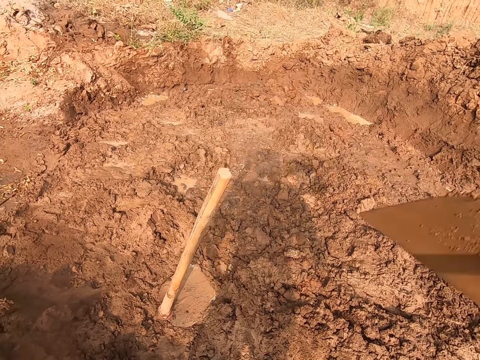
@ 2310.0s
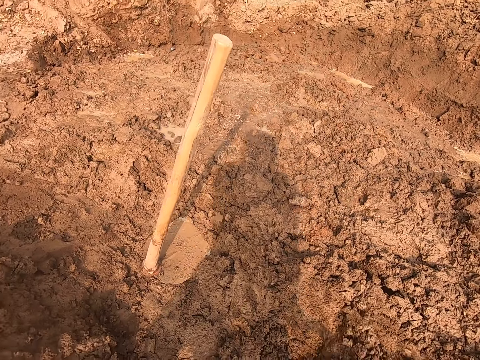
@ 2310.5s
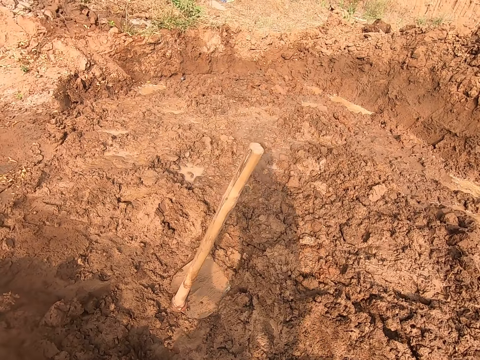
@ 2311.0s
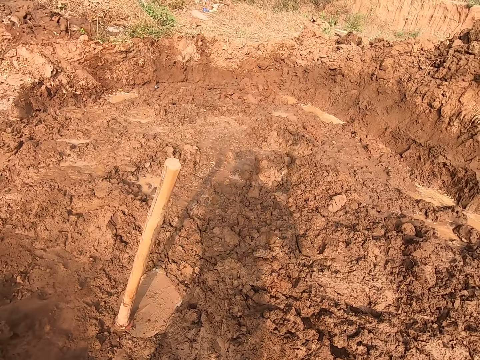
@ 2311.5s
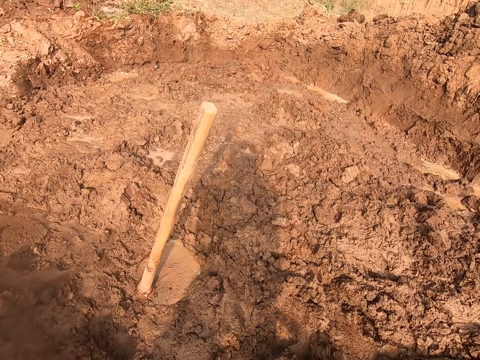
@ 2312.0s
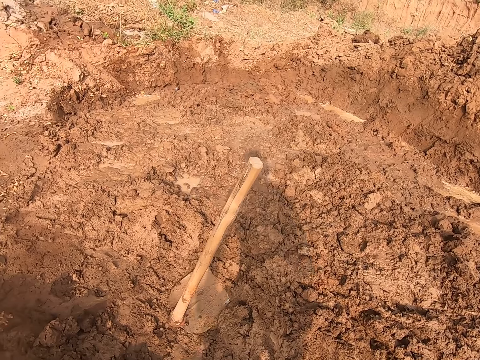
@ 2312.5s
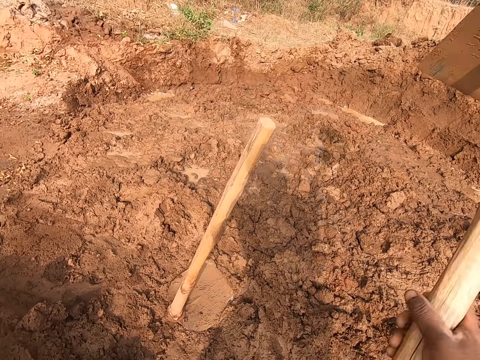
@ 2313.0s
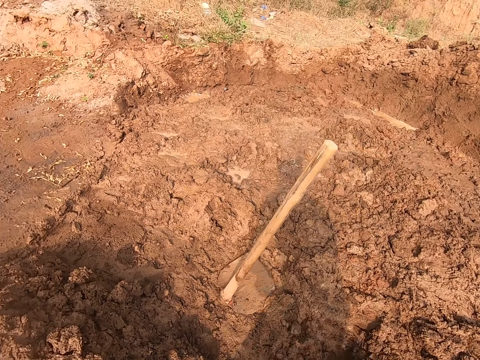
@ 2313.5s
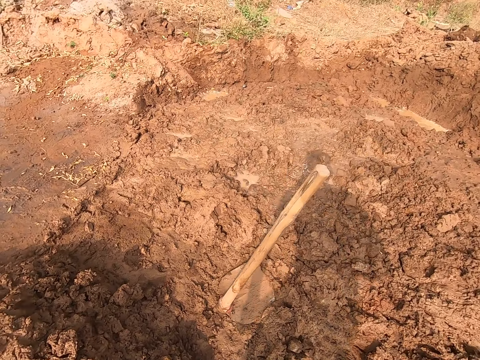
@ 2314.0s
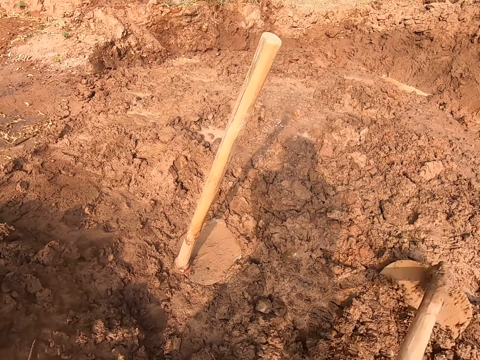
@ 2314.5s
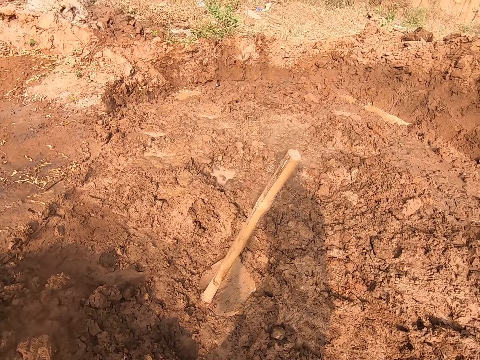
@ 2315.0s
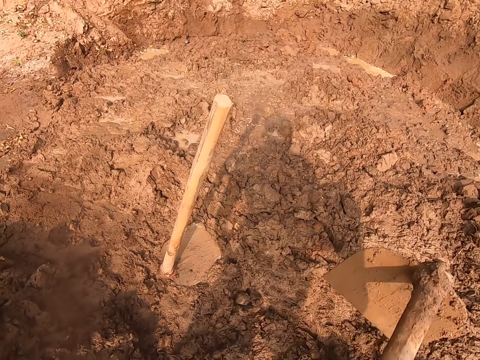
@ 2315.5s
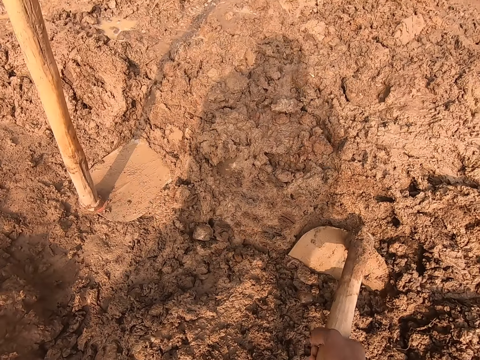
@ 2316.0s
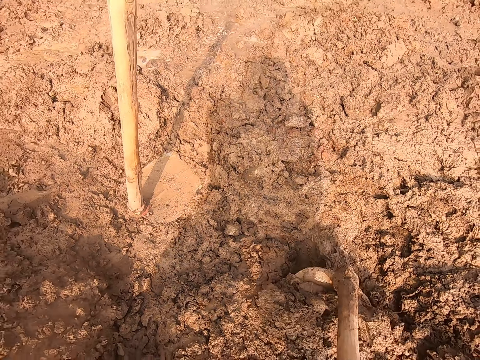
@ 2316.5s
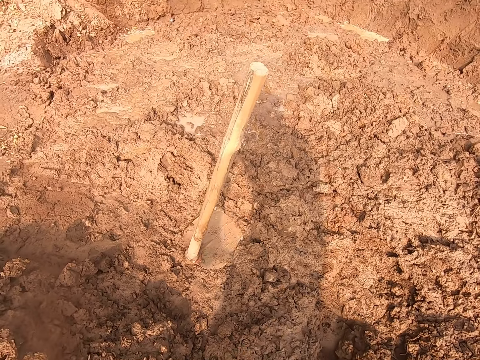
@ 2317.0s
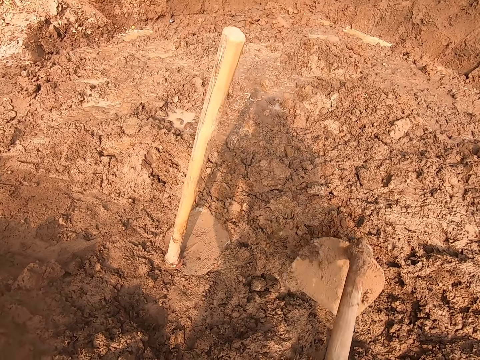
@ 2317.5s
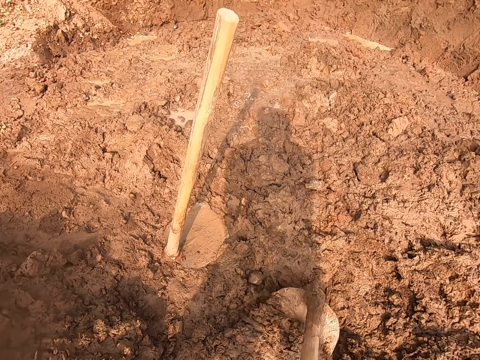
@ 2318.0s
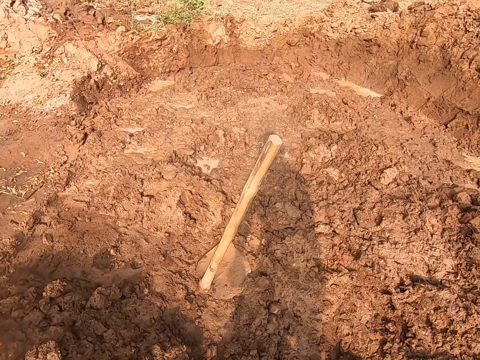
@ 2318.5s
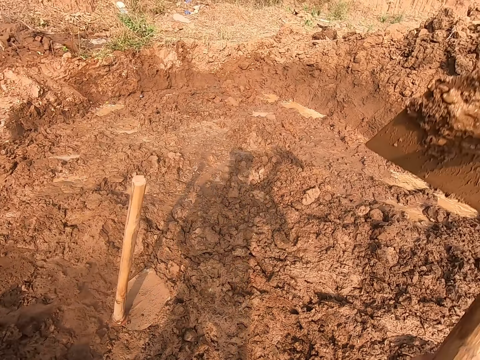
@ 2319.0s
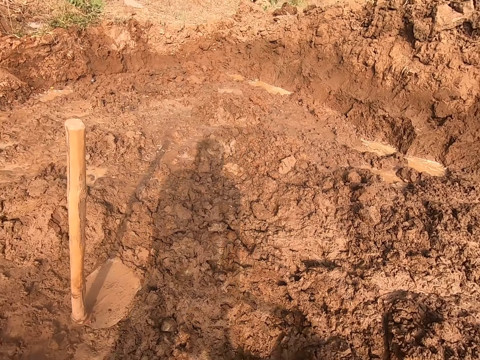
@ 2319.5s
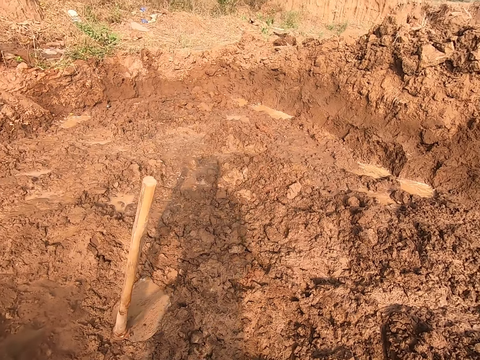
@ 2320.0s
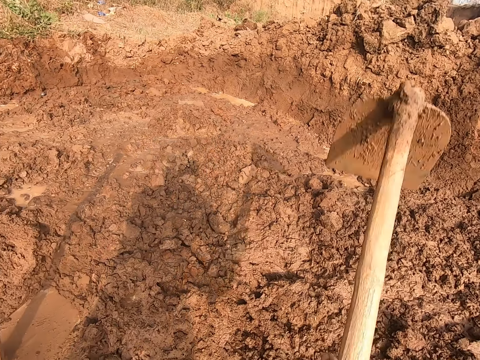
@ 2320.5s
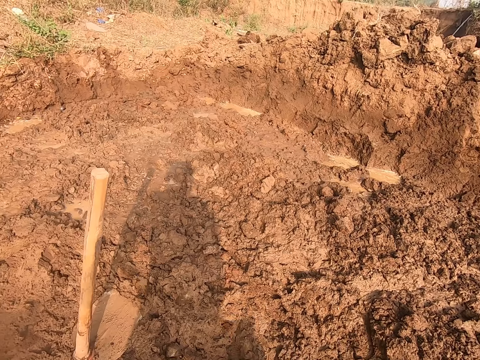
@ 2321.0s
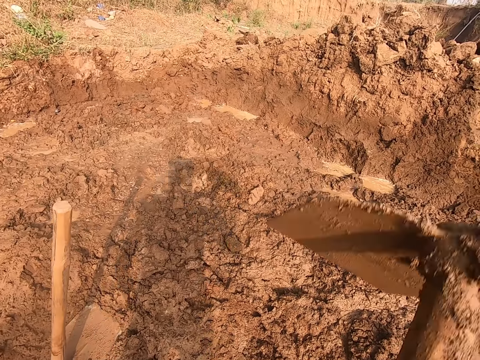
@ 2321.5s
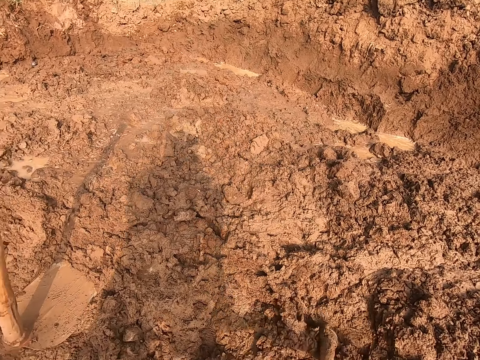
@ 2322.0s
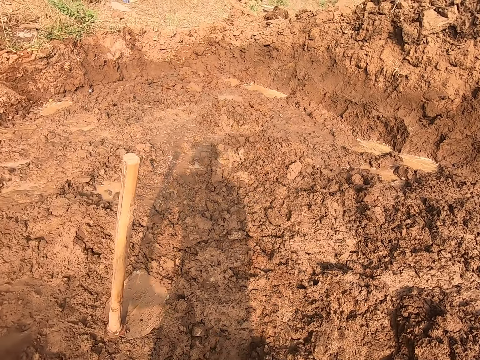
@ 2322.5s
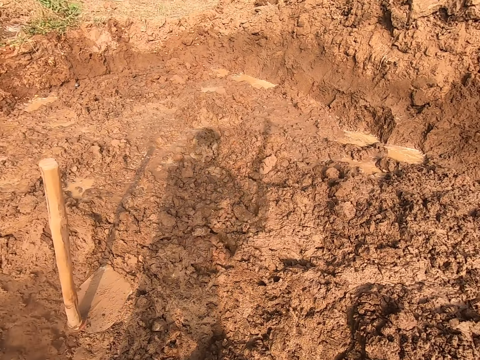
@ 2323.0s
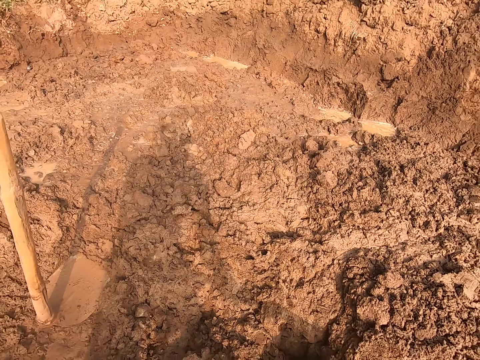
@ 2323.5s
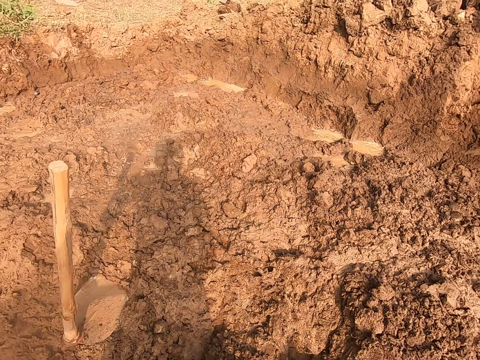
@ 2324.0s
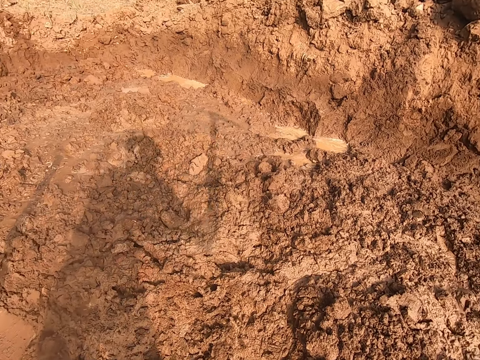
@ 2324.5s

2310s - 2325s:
The camera wearer pulls soil with a shovel. They dig the ground with the shovel.

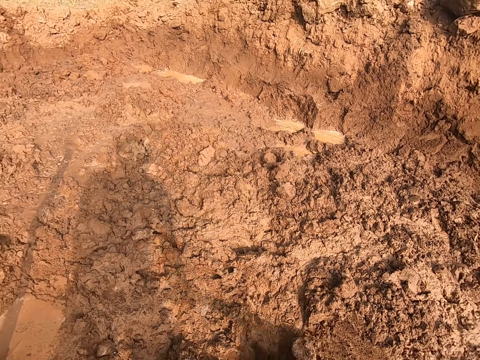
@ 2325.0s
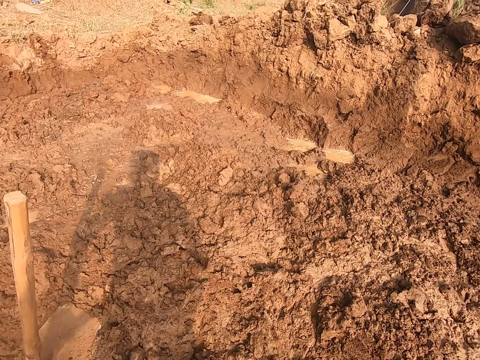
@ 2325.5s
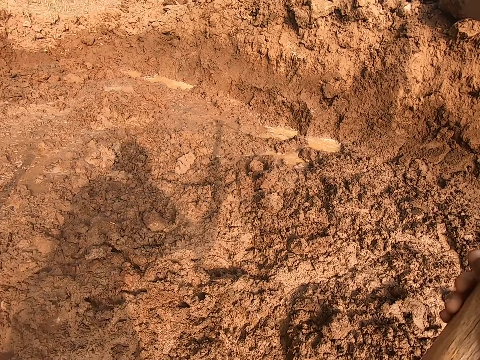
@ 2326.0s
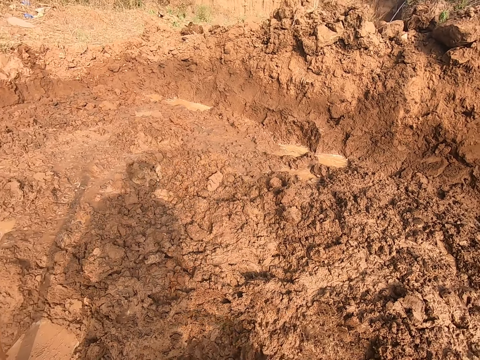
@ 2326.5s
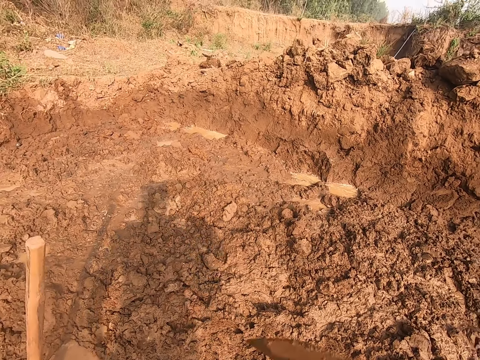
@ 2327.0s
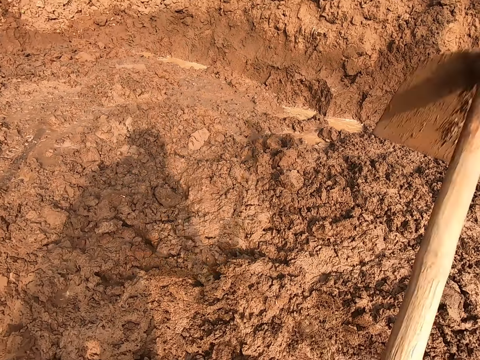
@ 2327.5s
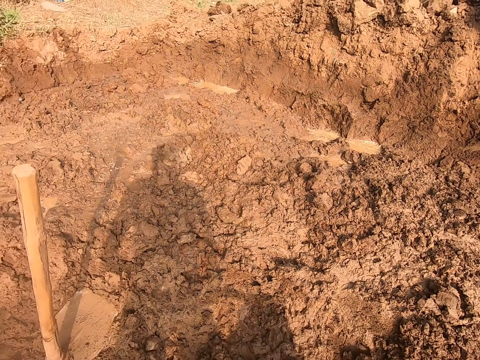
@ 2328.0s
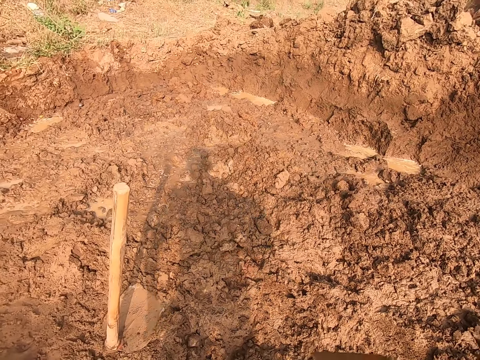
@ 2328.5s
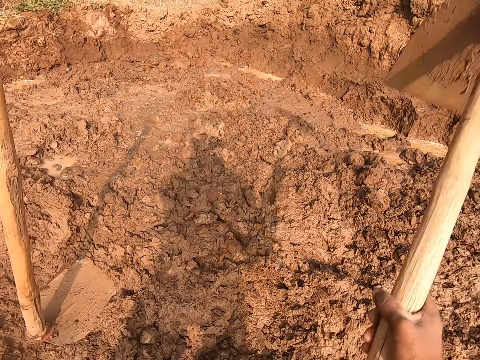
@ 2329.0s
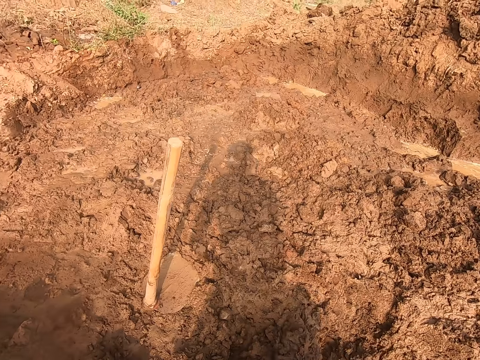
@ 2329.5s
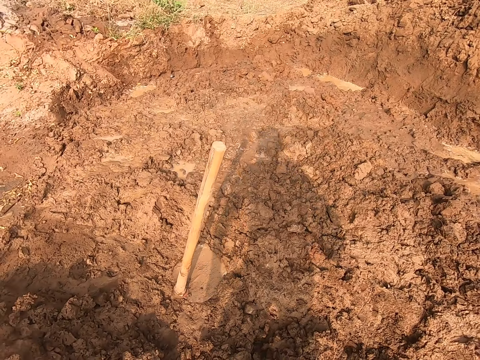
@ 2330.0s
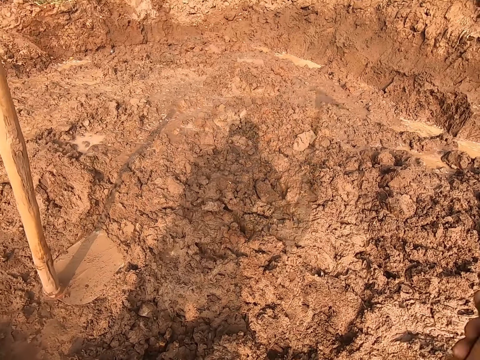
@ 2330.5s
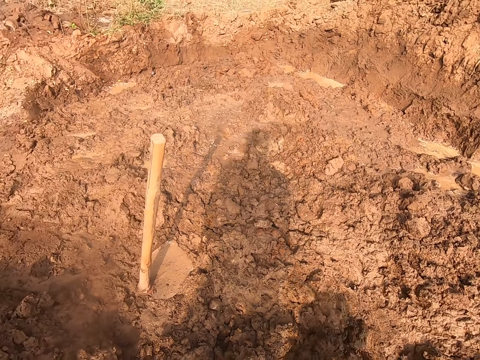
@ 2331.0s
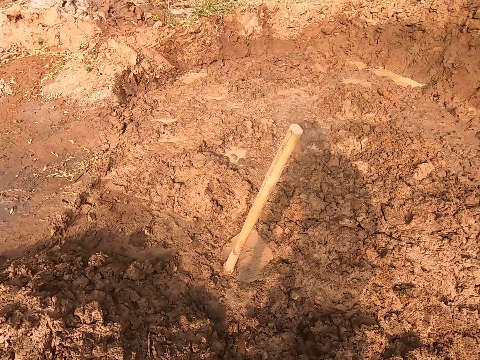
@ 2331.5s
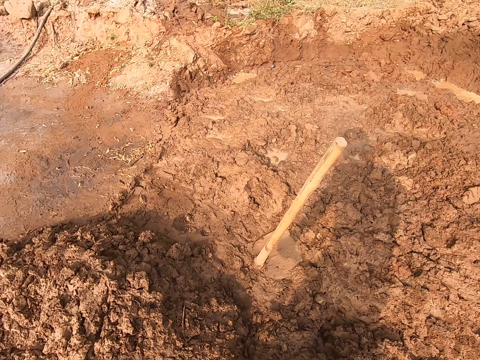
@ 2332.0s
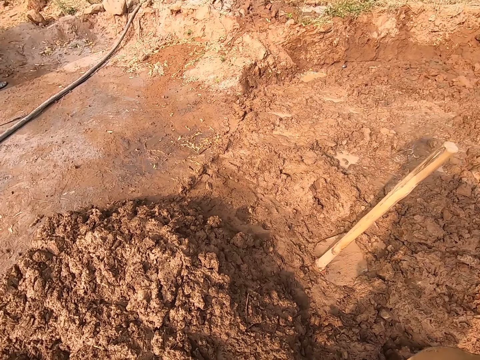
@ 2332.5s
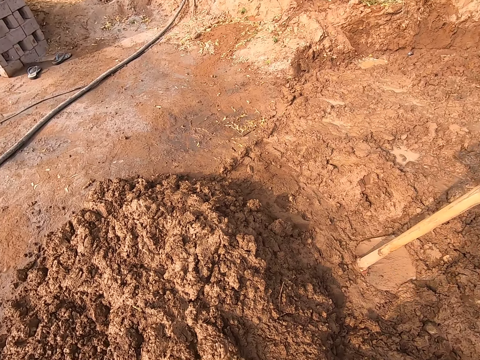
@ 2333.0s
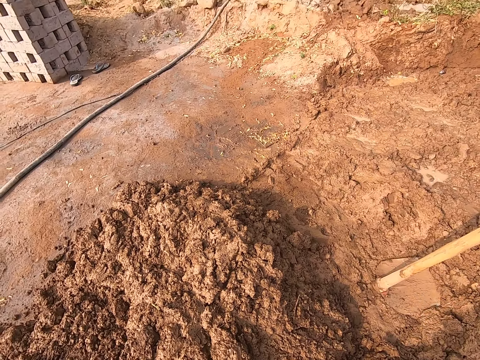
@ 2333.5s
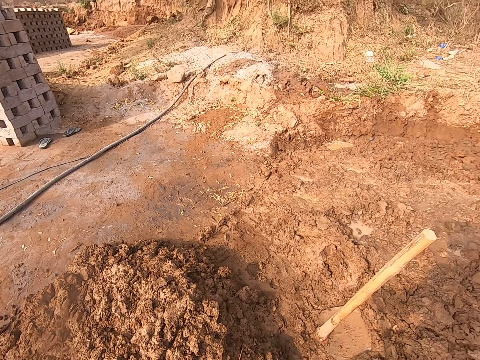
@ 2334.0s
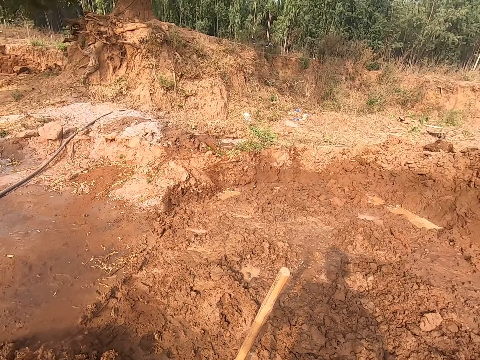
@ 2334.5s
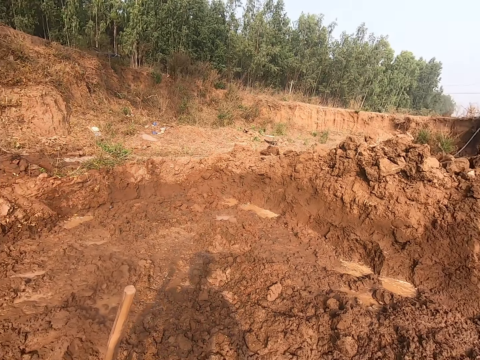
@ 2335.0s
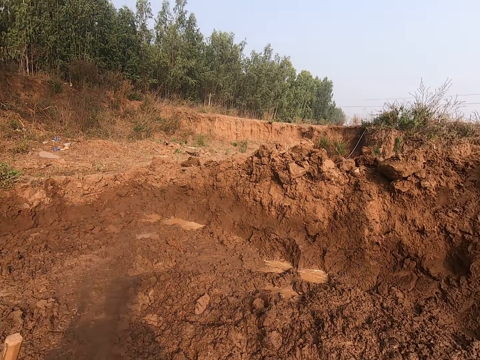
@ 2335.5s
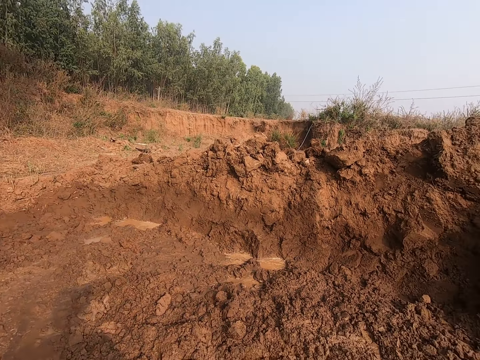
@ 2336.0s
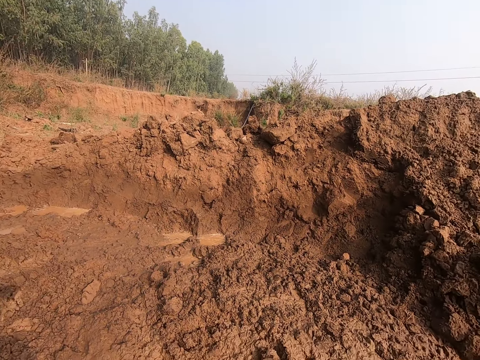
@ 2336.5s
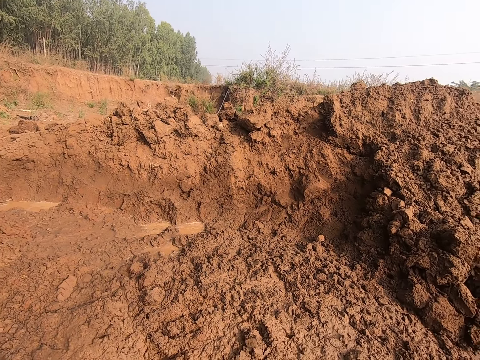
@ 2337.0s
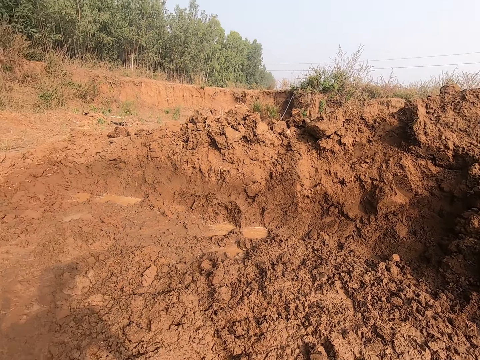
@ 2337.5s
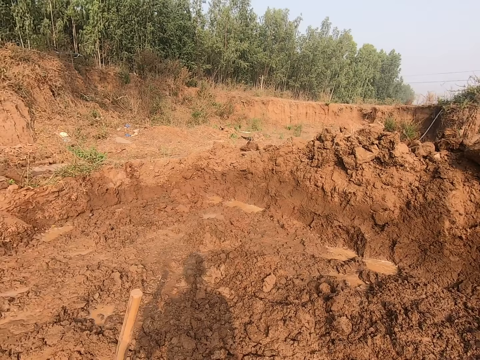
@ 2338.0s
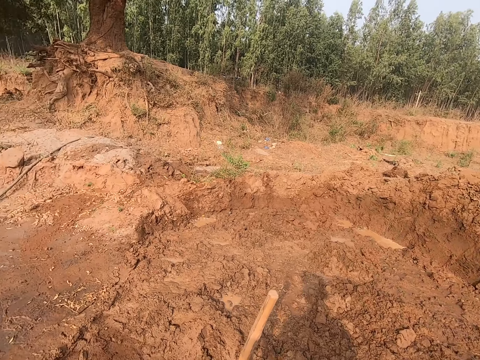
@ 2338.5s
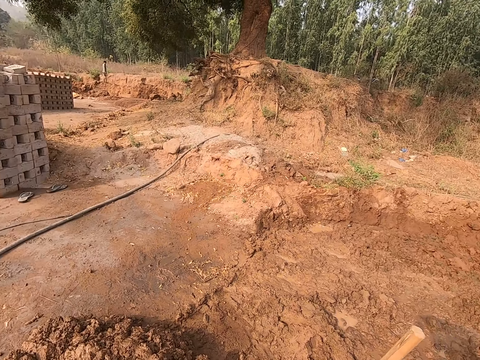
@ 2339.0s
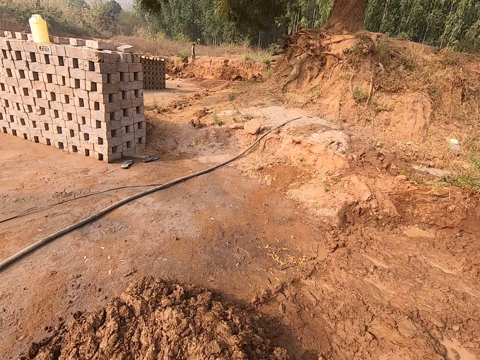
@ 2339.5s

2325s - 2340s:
The camera wearer knocks the shovel on the ground. They look around.
